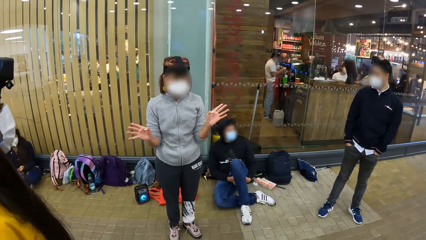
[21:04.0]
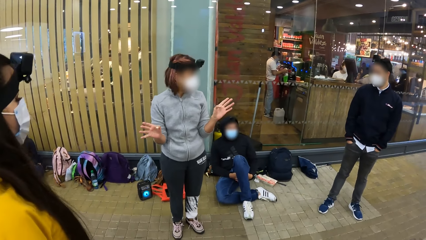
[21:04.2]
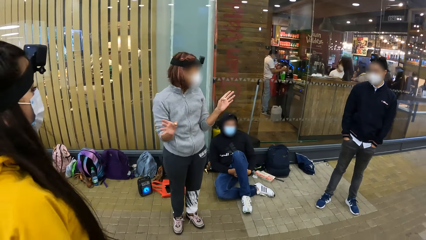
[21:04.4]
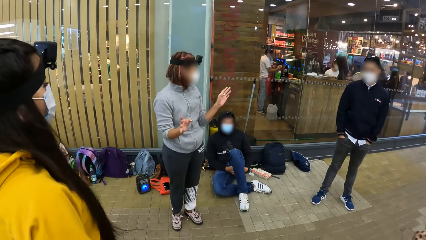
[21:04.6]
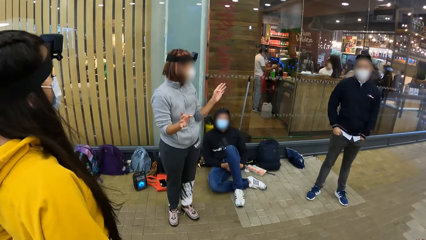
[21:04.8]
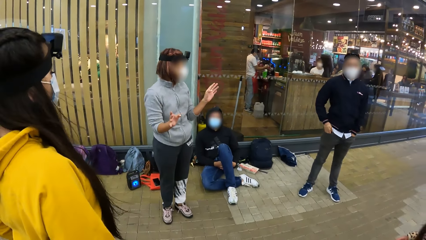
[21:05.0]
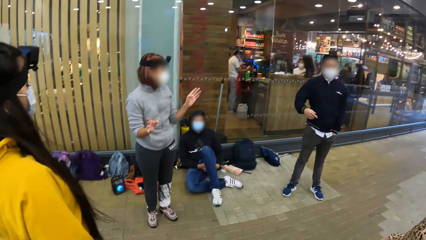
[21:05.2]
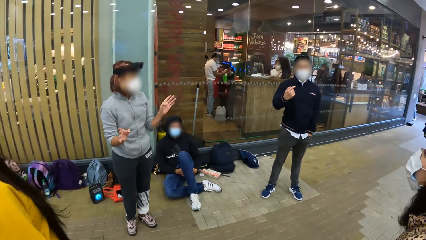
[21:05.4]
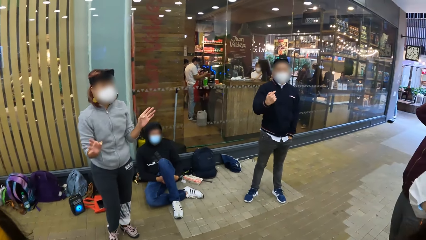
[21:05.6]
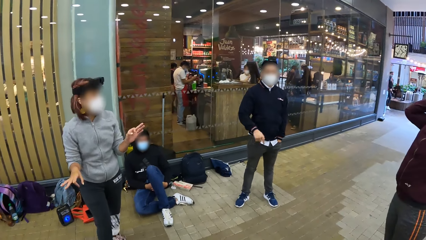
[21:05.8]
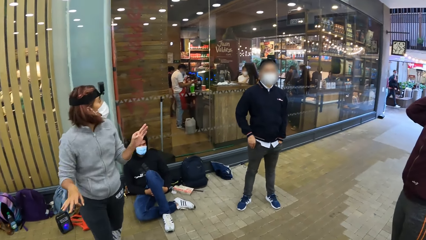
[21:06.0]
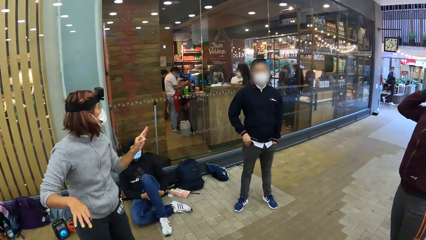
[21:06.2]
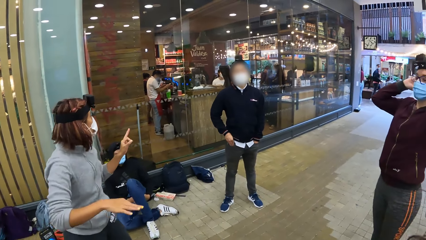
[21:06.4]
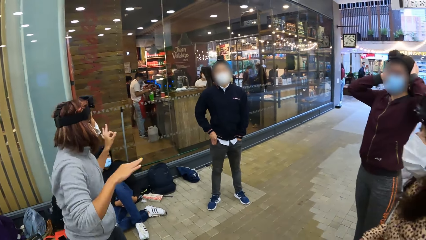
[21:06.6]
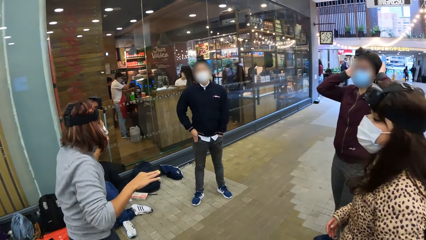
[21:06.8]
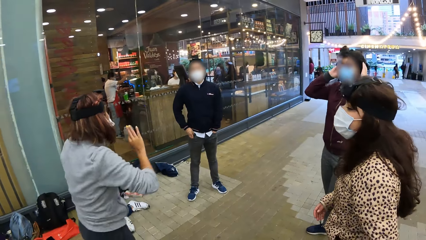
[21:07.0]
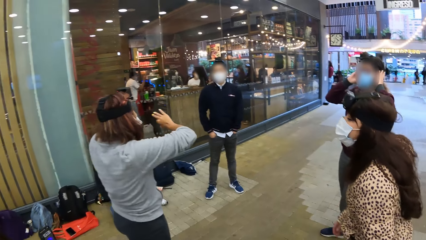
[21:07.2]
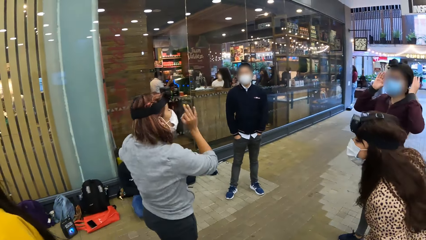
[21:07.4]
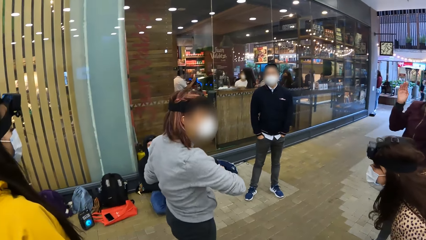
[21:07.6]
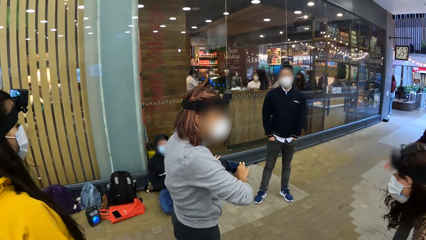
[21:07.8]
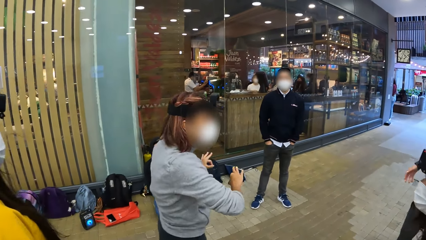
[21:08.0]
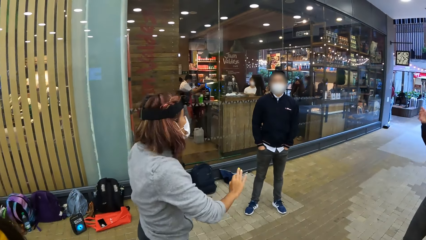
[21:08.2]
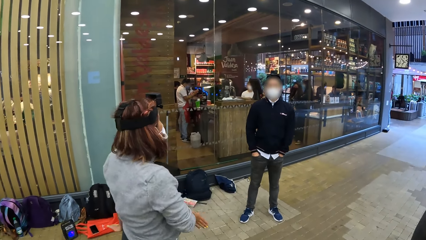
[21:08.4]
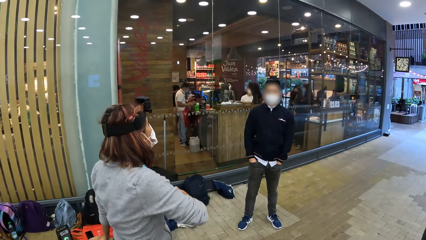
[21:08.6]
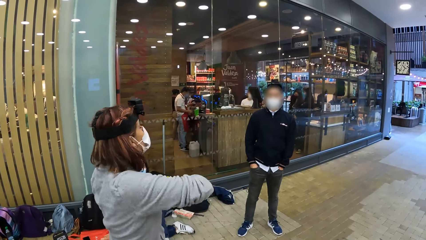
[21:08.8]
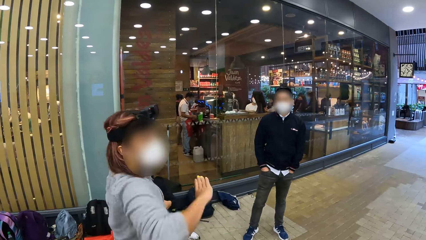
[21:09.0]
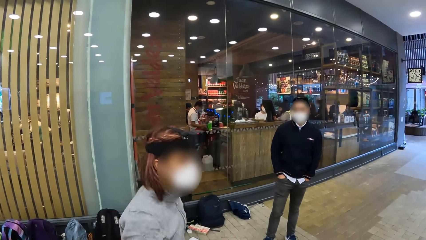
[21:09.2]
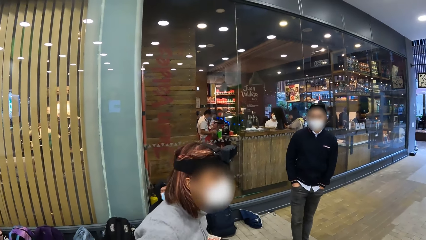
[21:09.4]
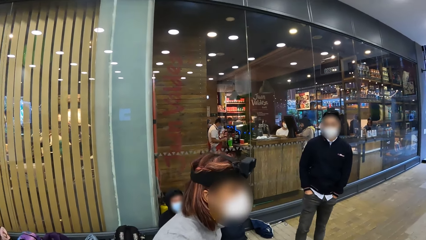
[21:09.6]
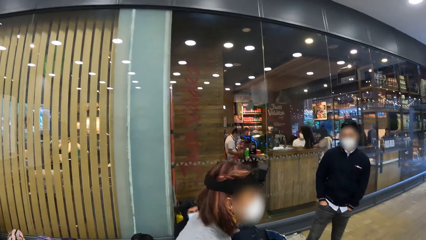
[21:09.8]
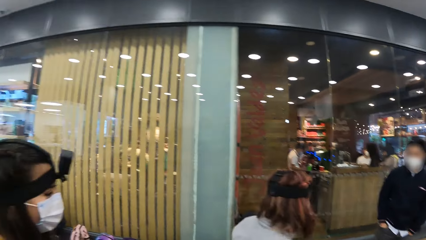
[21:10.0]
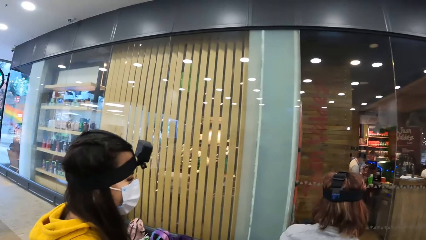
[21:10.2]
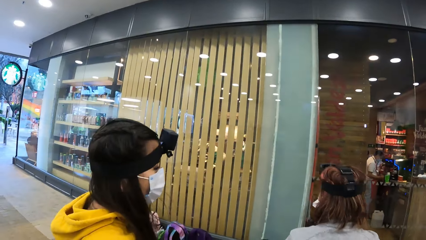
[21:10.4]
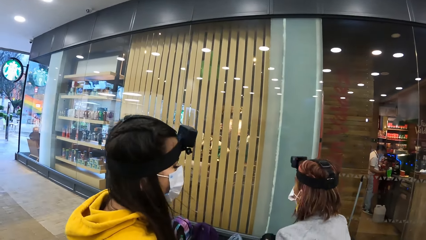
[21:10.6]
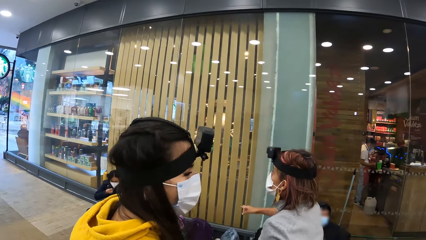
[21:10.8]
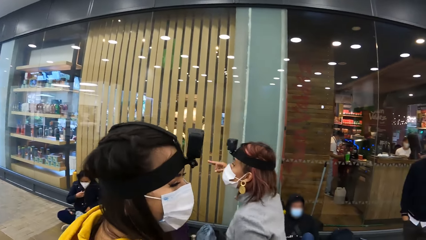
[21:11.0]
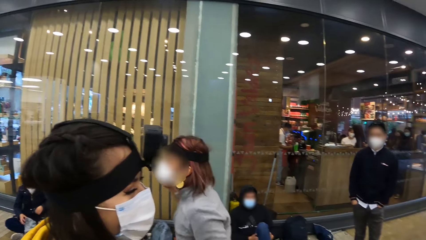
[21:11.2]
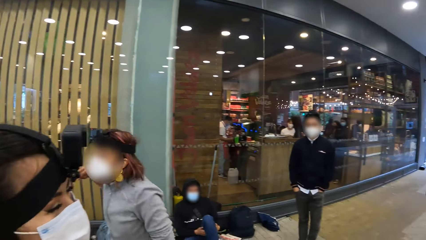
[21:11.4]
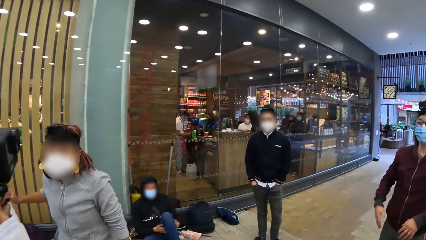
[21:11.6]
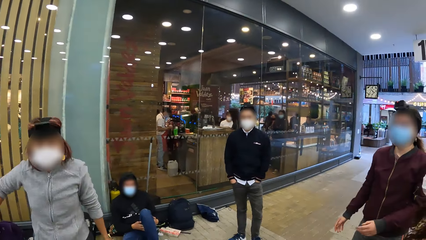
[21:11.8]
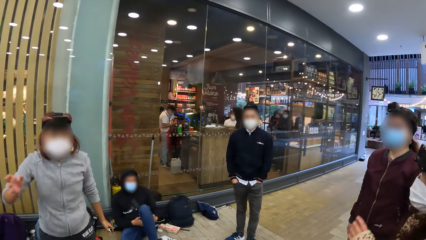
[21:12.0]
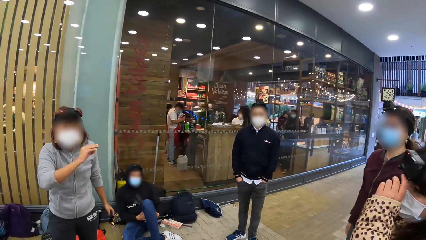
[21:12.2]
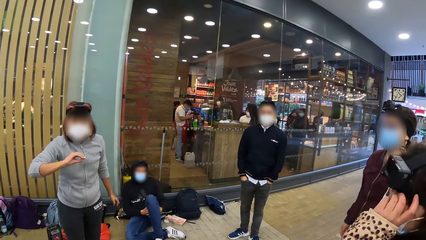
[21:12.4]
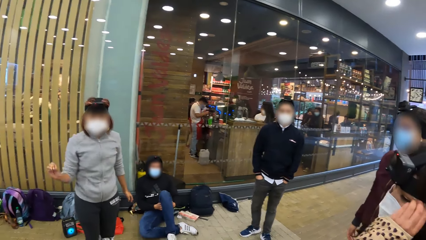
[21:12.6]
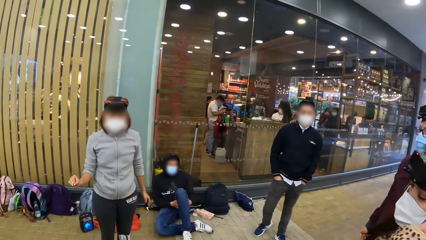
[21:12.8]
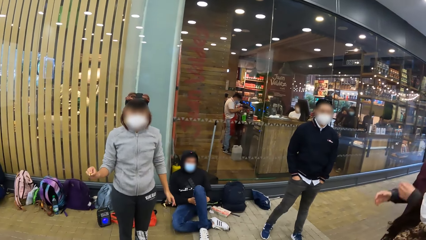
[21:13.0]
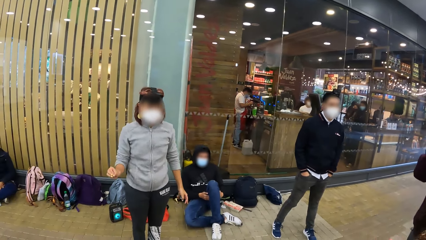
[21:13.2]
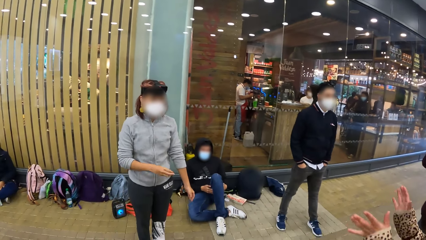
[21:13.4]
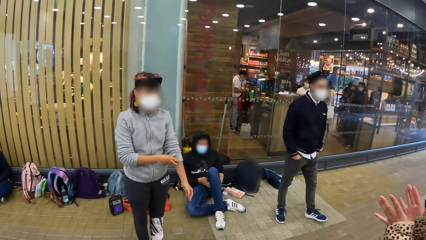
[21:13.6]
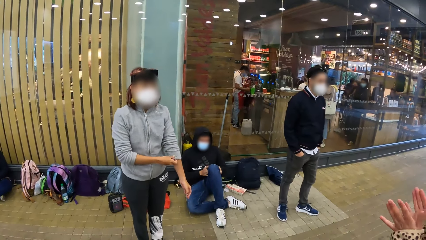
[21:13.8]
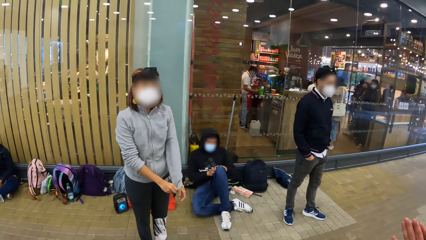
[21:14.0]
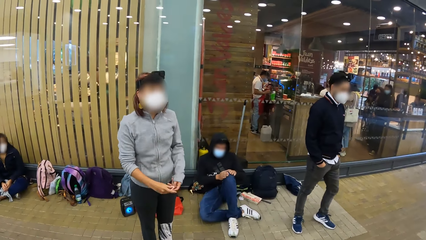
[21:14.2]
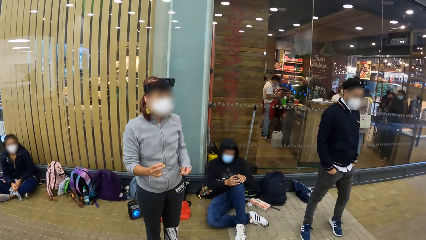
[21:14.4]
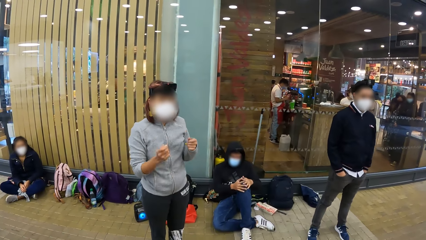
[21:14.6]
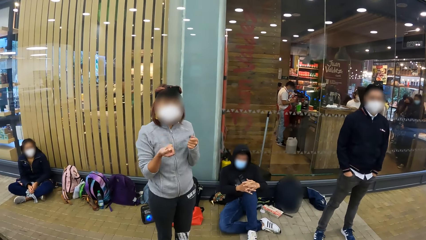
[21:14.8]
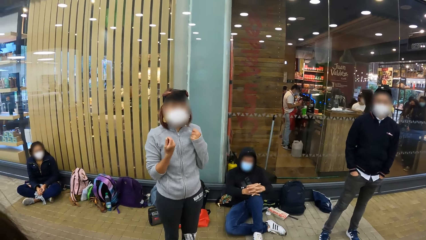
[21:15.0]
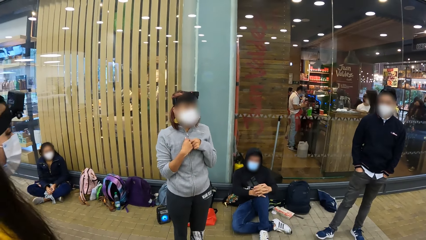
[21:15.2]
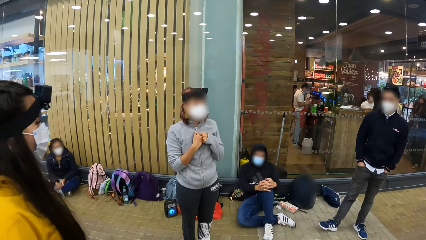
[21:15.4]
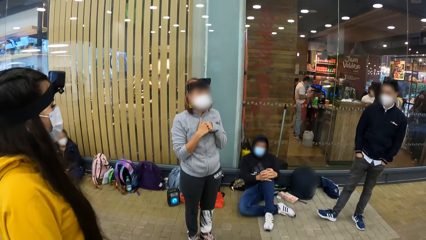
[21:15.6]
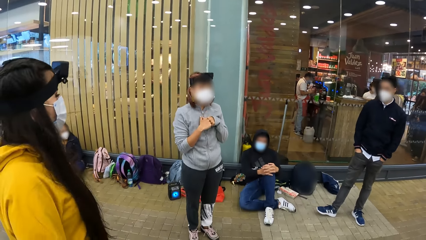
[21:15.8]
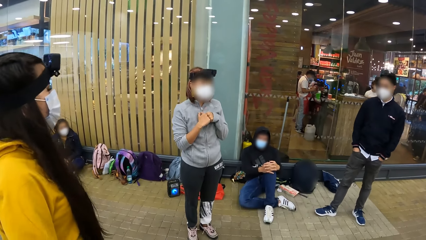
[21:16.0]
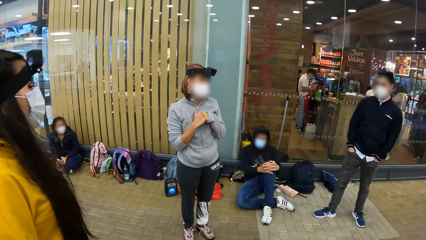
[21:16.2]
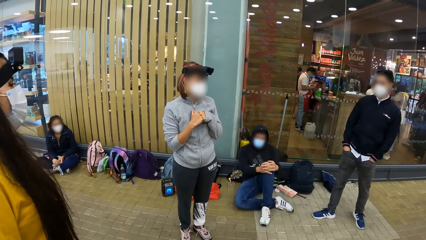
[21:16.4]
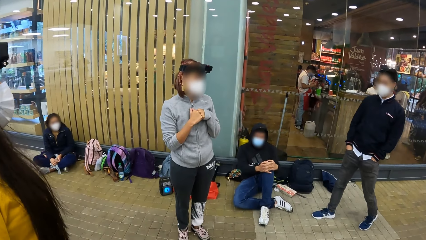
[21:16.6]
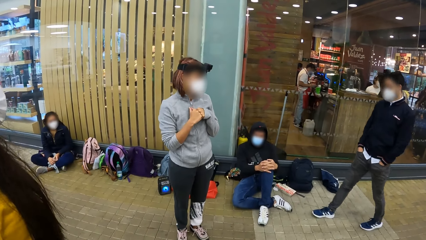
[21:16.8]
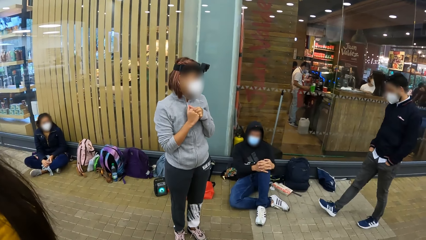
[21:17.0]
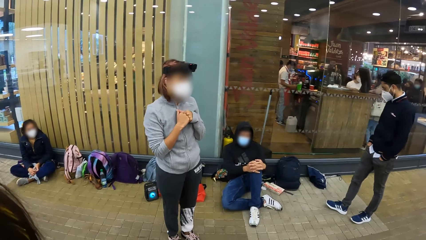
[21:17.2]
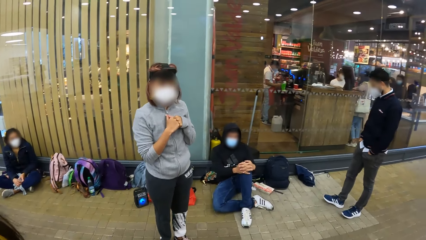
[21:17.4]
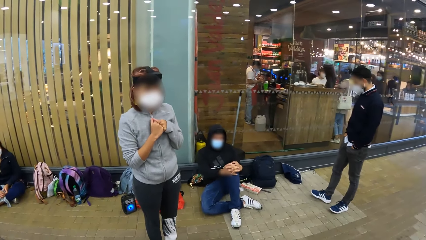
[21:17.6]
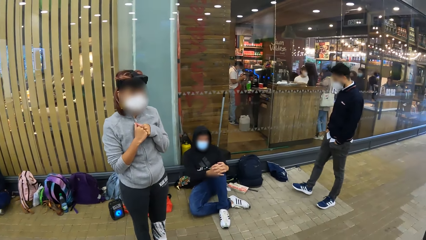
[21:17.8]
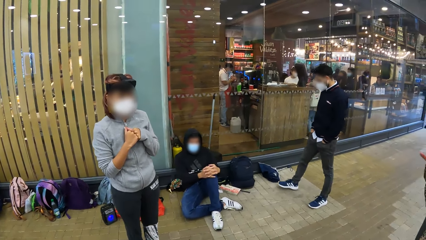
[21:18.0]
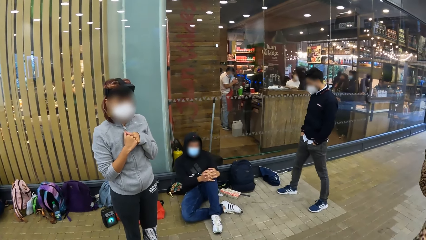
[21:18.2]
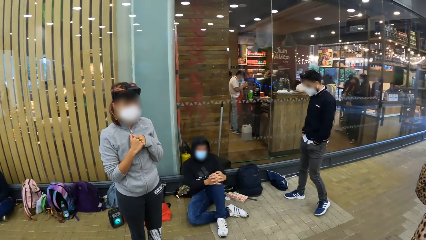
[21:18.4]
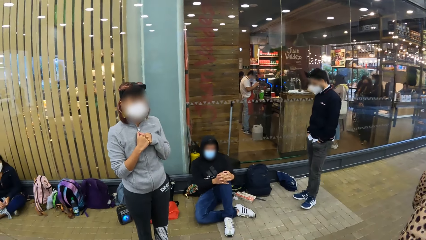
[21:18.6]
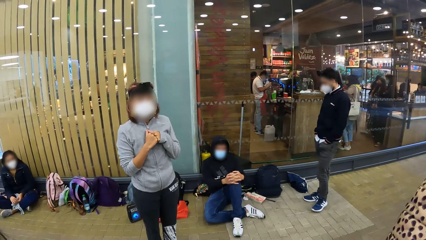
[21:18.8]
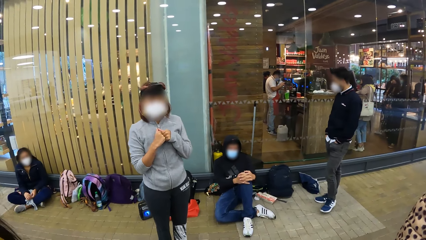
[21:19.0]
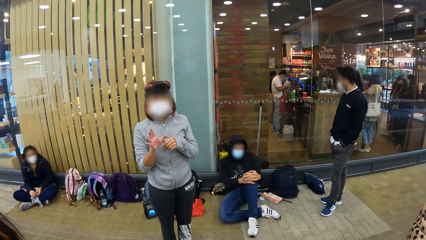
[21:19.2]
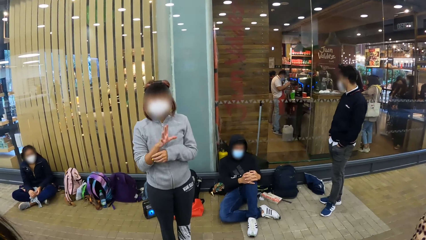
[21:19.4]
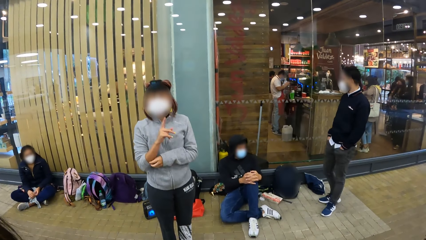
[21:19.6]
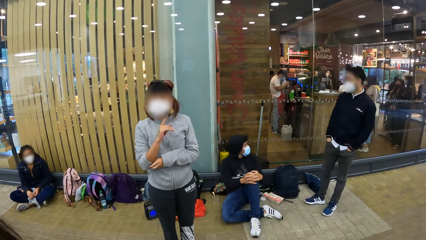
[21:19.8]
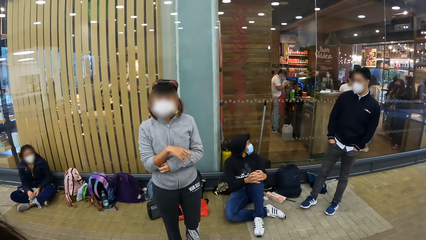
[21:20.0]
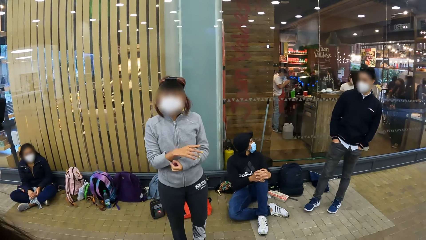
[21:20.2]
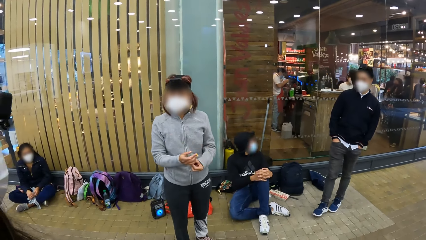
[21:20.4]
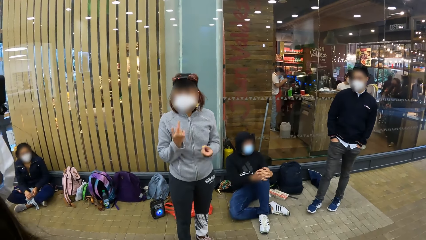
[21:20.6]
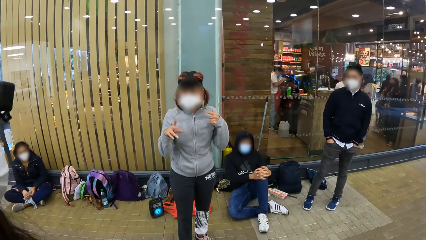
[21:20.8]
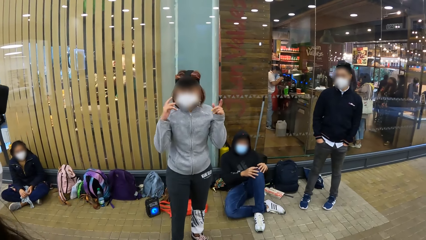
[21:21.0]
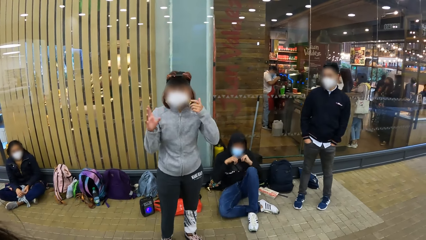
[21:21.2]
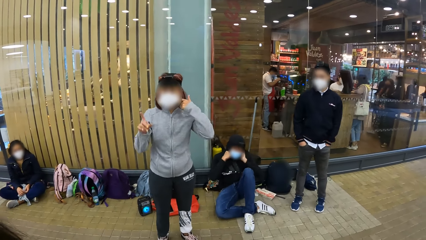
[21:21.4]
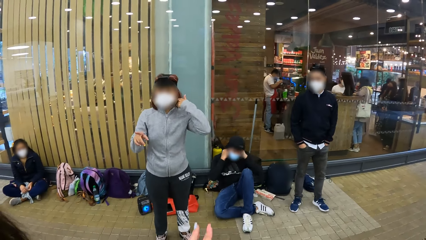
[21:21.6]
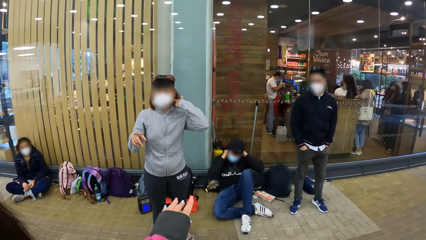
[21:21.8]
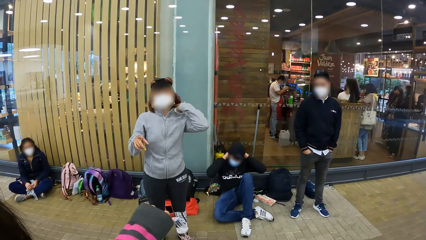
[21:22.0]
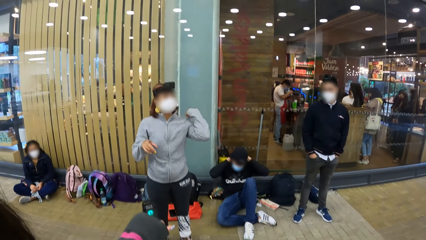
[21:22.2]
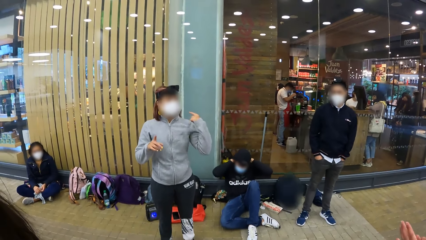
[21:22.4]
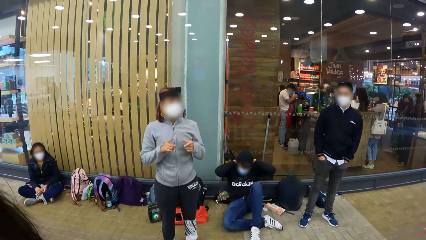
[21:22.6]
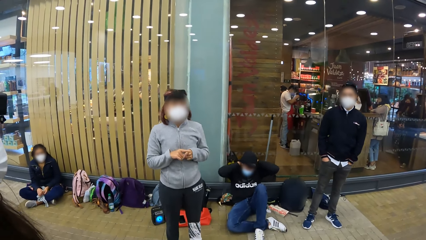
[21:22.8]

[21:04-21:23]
A man gestures to a woman with his right index finger. The woman adjusts her hair with her left hand and claps her hands. Another woman pulls down her left sleeve with her right hand and pulls down her right sleeve with her left hand.
